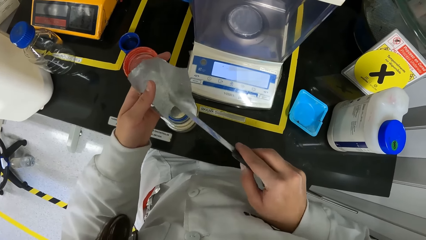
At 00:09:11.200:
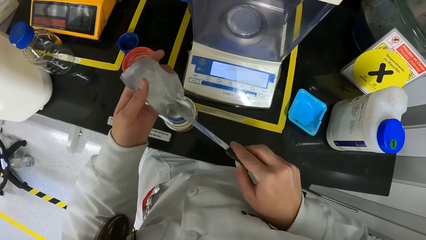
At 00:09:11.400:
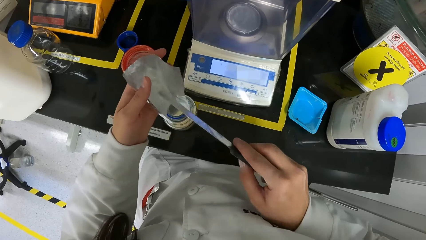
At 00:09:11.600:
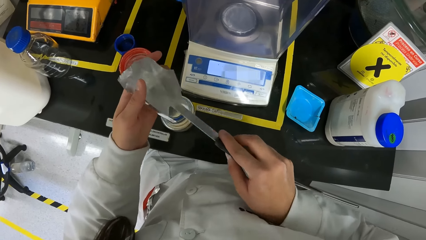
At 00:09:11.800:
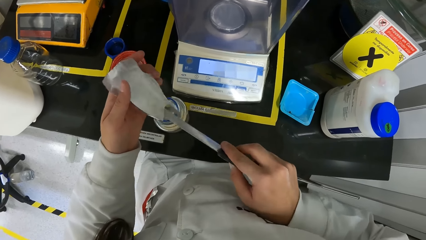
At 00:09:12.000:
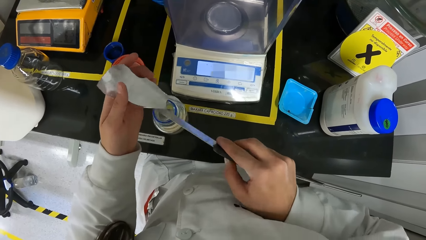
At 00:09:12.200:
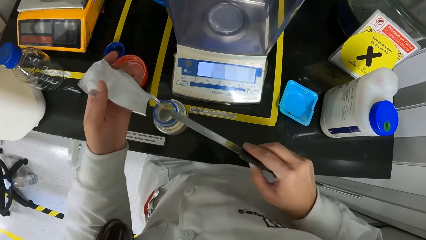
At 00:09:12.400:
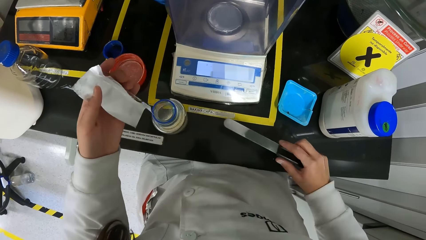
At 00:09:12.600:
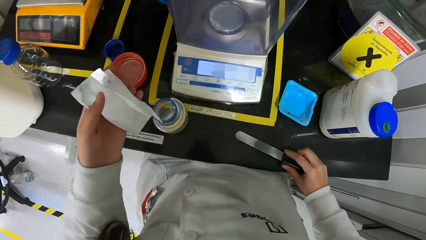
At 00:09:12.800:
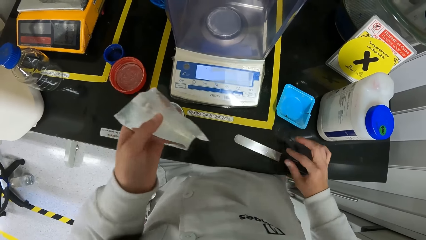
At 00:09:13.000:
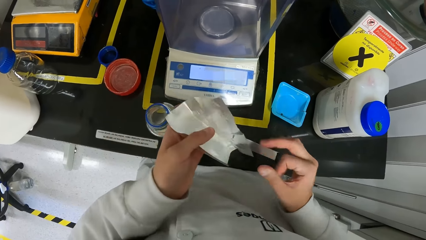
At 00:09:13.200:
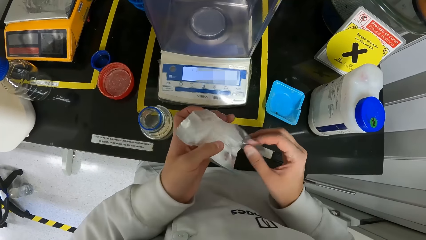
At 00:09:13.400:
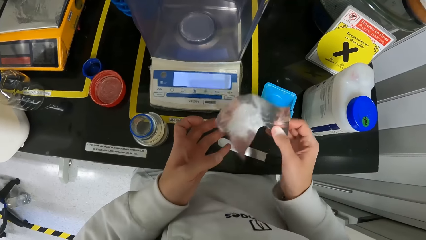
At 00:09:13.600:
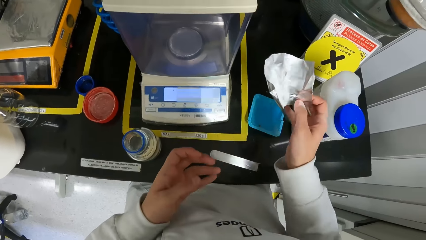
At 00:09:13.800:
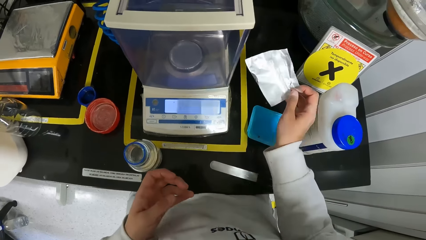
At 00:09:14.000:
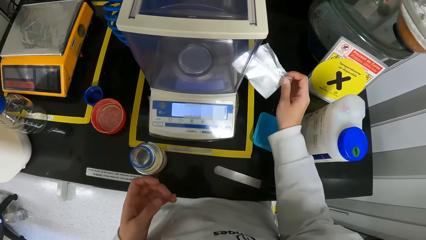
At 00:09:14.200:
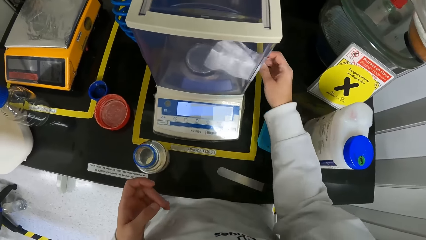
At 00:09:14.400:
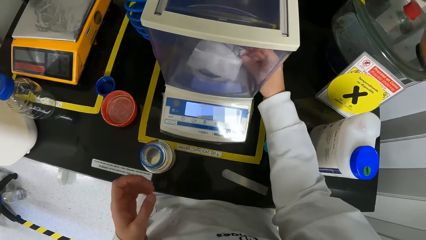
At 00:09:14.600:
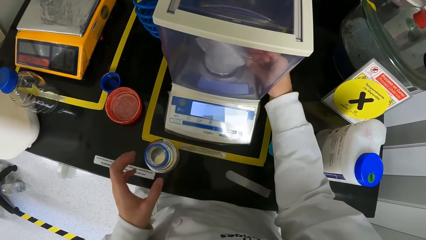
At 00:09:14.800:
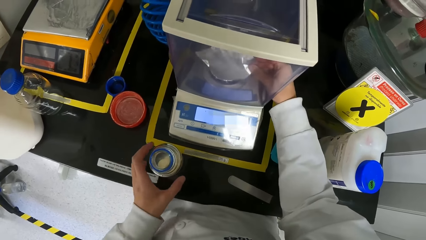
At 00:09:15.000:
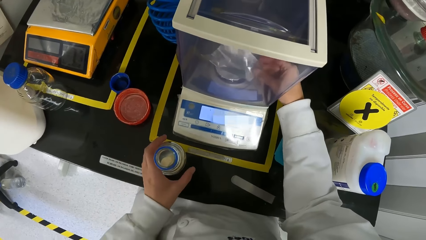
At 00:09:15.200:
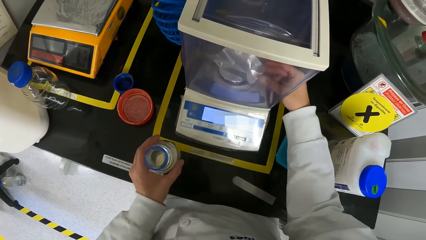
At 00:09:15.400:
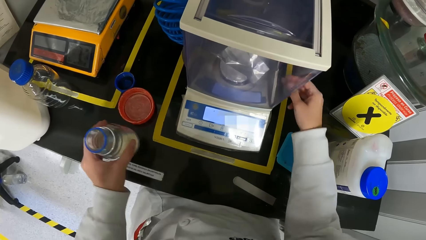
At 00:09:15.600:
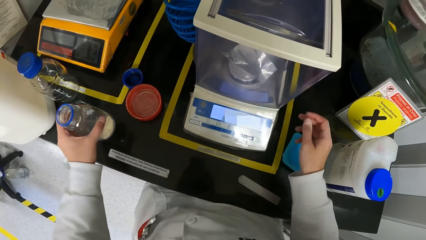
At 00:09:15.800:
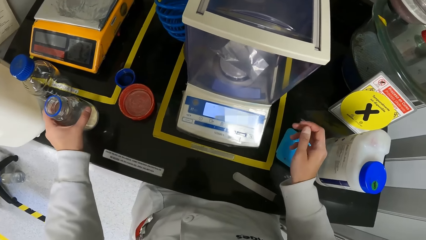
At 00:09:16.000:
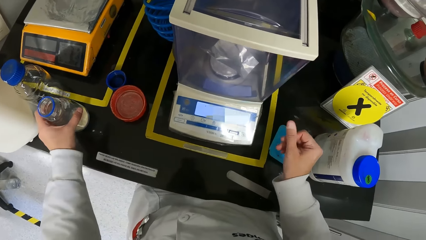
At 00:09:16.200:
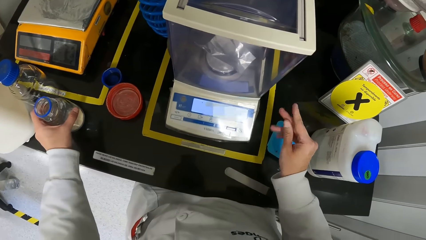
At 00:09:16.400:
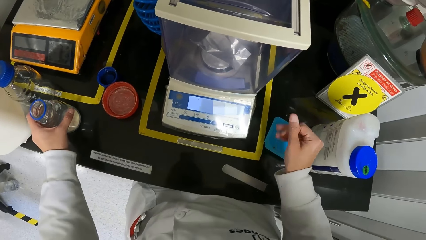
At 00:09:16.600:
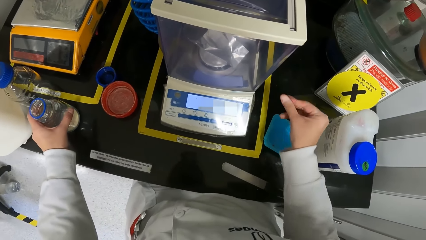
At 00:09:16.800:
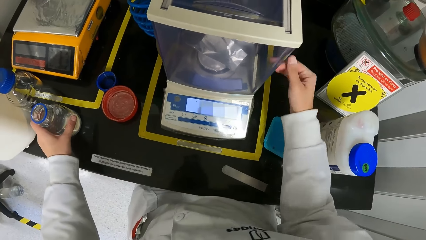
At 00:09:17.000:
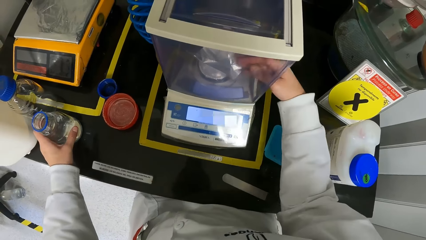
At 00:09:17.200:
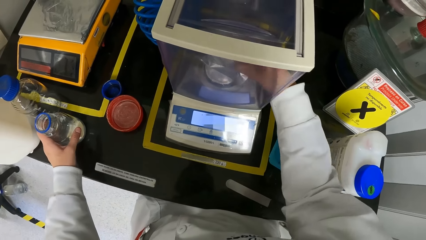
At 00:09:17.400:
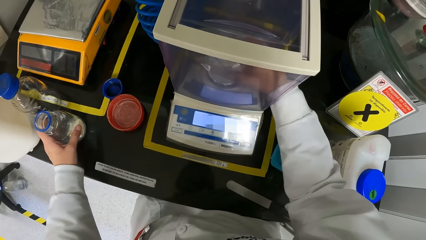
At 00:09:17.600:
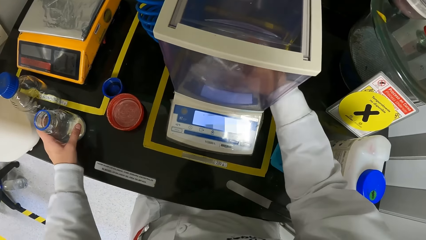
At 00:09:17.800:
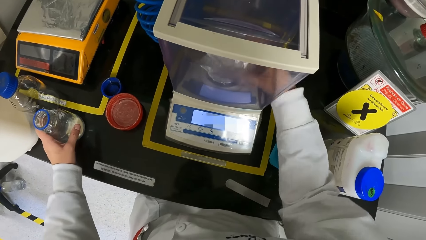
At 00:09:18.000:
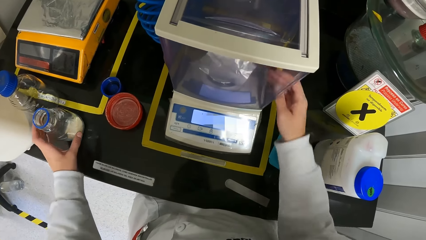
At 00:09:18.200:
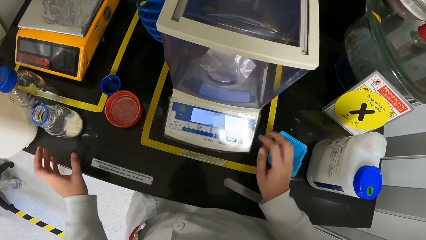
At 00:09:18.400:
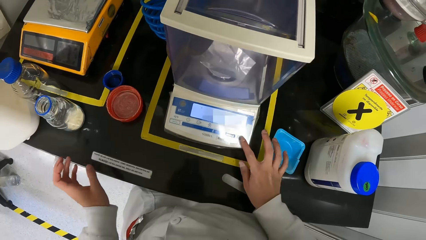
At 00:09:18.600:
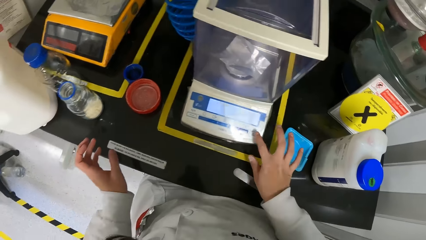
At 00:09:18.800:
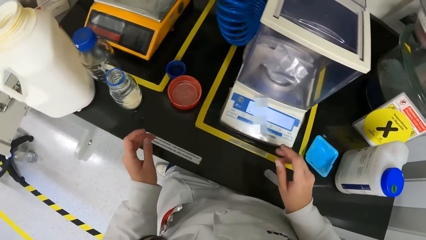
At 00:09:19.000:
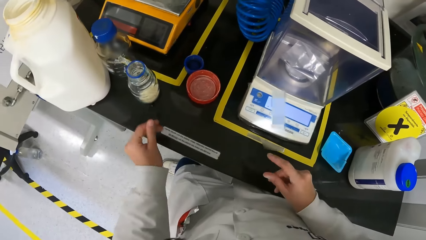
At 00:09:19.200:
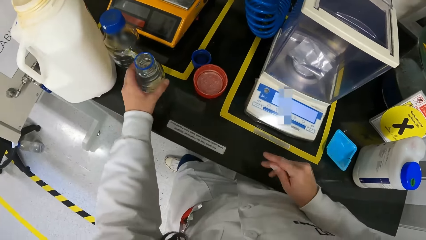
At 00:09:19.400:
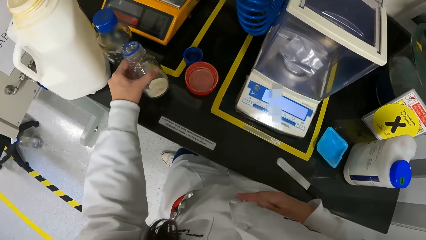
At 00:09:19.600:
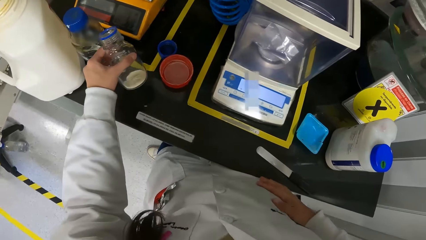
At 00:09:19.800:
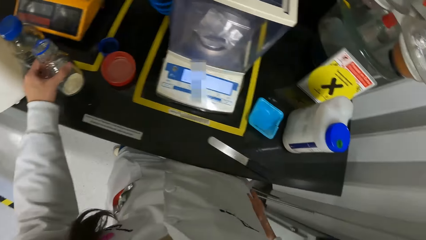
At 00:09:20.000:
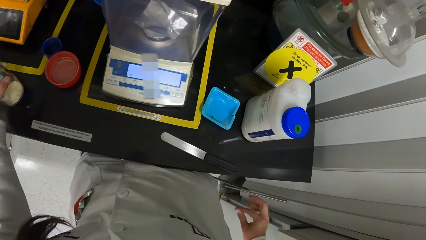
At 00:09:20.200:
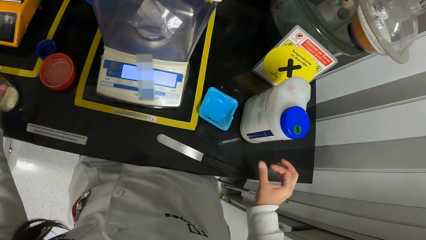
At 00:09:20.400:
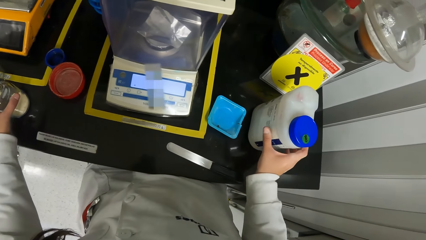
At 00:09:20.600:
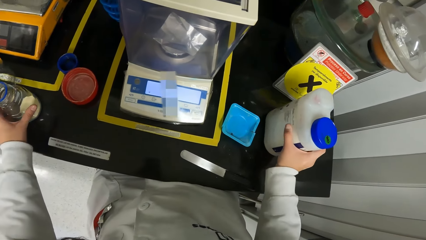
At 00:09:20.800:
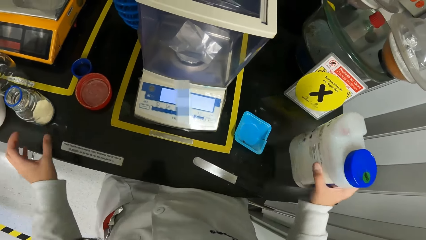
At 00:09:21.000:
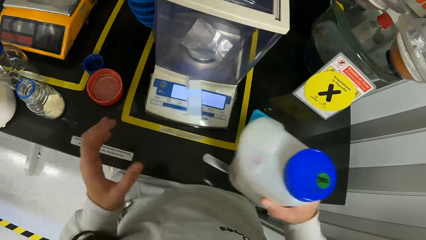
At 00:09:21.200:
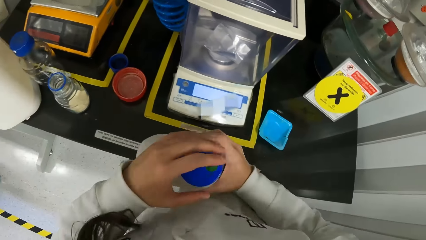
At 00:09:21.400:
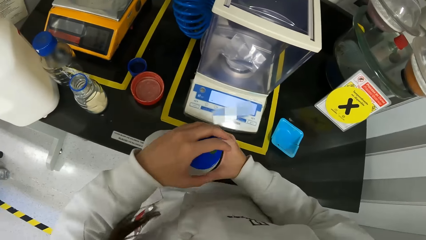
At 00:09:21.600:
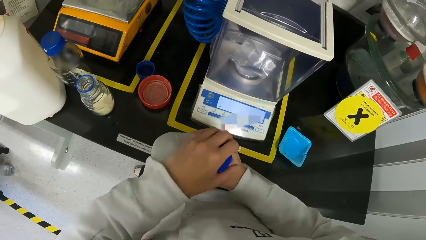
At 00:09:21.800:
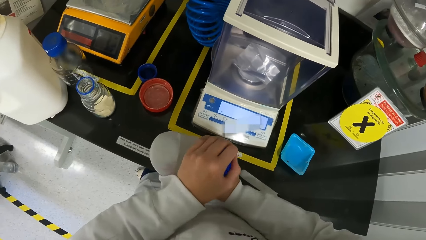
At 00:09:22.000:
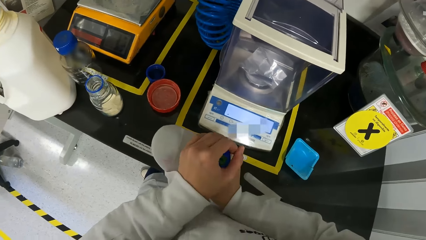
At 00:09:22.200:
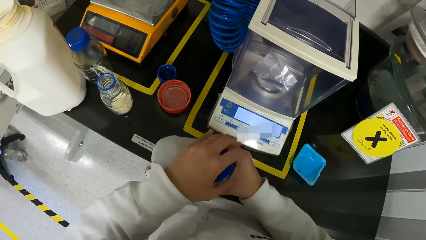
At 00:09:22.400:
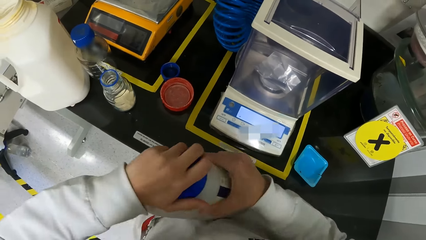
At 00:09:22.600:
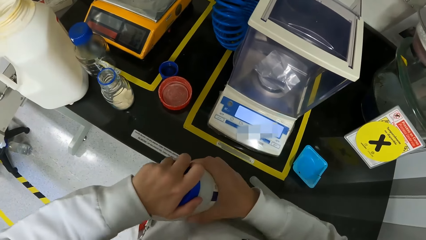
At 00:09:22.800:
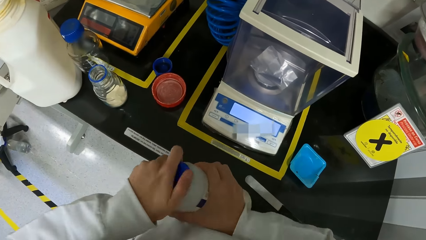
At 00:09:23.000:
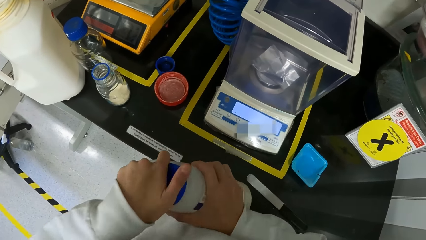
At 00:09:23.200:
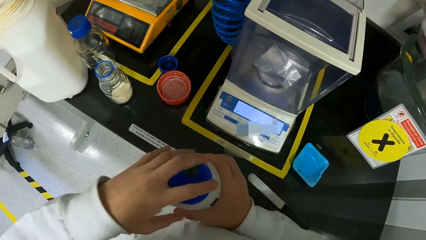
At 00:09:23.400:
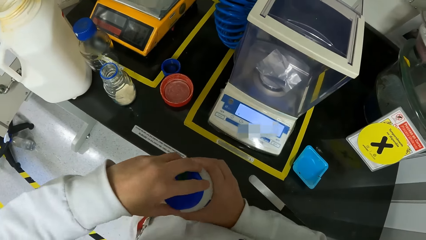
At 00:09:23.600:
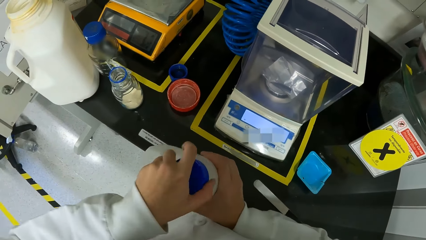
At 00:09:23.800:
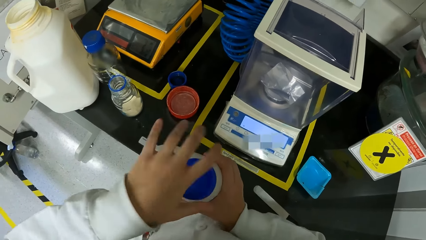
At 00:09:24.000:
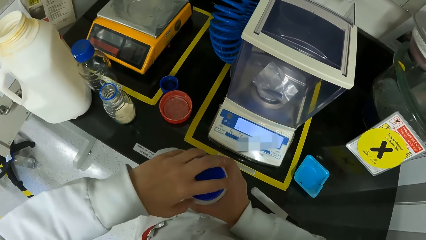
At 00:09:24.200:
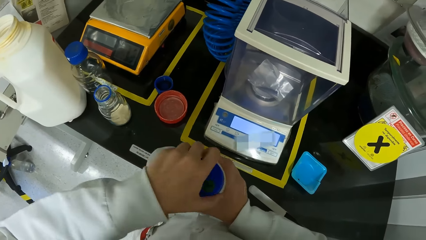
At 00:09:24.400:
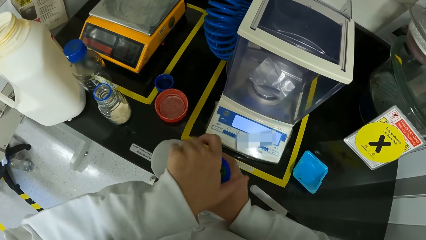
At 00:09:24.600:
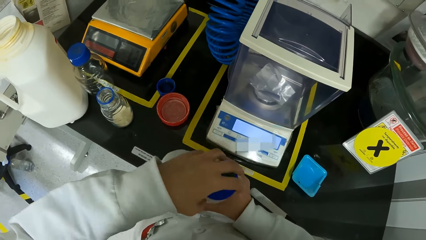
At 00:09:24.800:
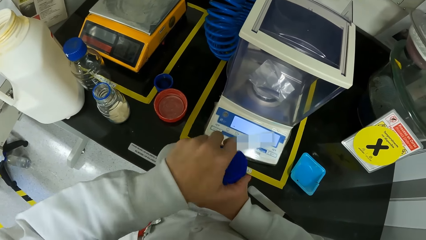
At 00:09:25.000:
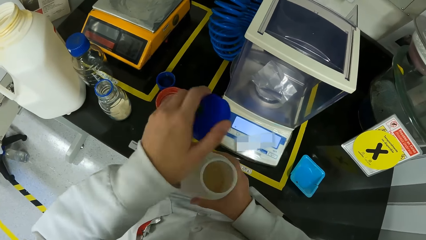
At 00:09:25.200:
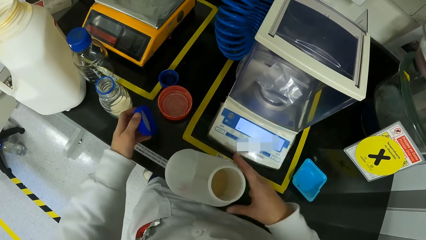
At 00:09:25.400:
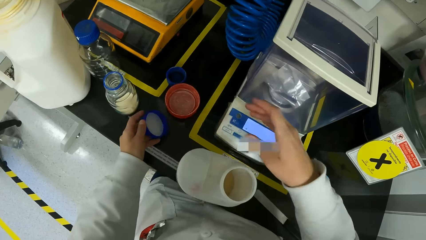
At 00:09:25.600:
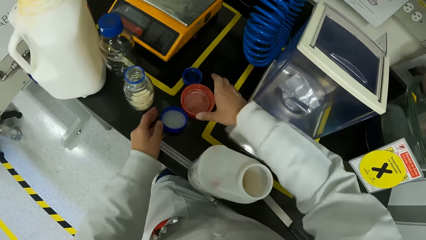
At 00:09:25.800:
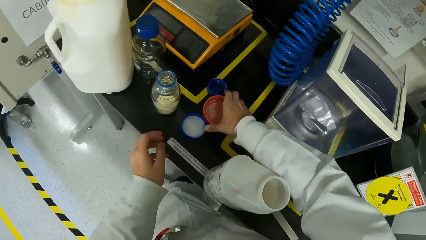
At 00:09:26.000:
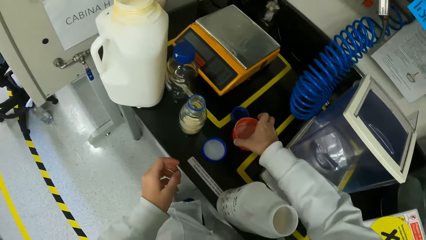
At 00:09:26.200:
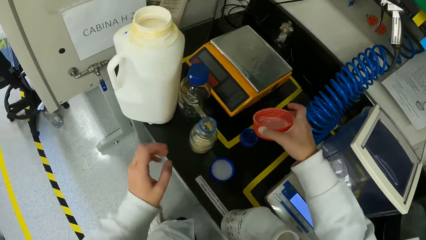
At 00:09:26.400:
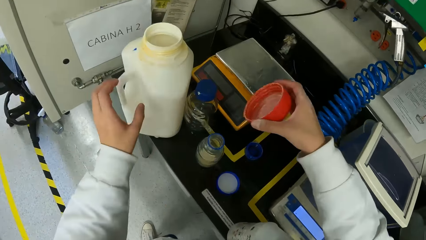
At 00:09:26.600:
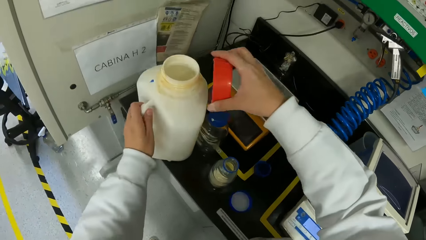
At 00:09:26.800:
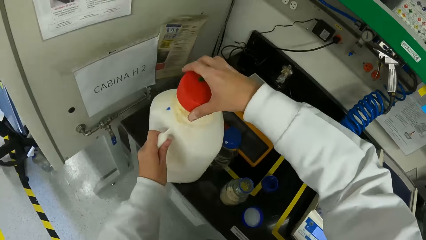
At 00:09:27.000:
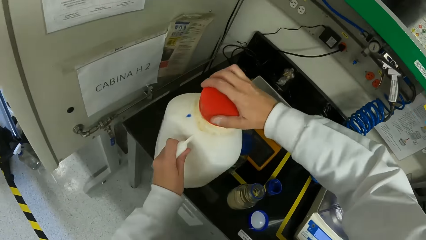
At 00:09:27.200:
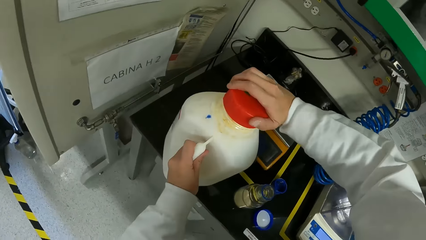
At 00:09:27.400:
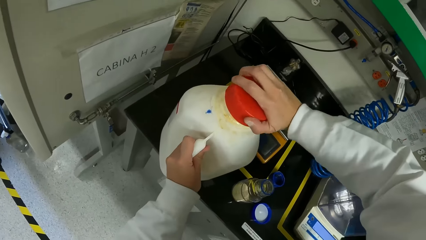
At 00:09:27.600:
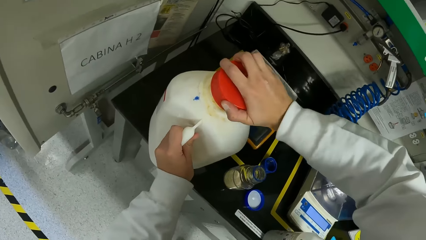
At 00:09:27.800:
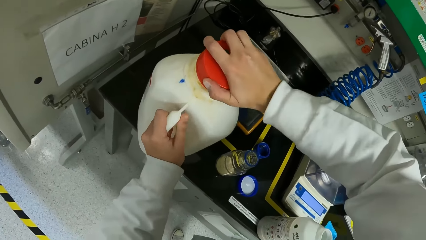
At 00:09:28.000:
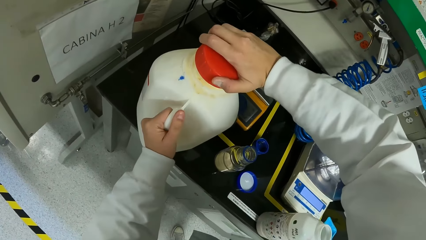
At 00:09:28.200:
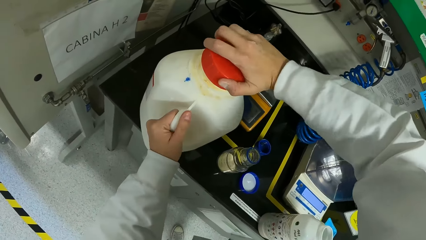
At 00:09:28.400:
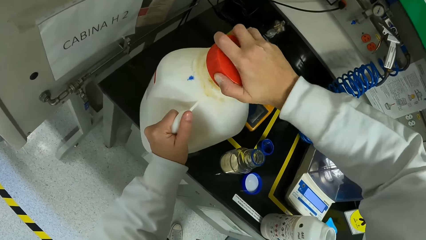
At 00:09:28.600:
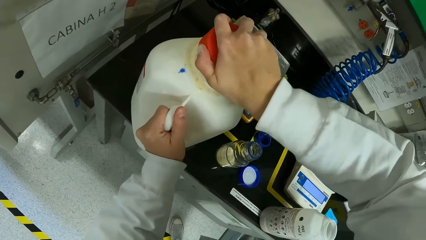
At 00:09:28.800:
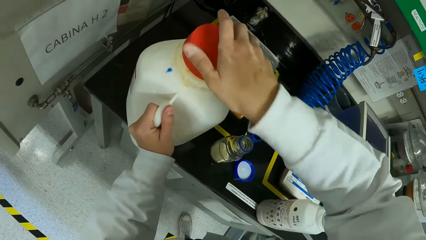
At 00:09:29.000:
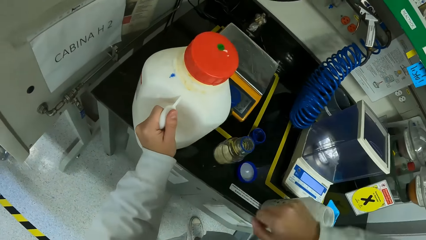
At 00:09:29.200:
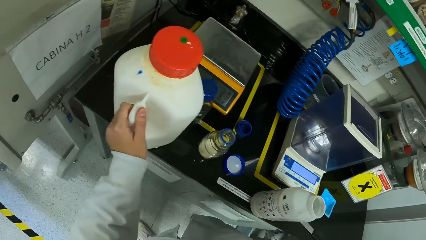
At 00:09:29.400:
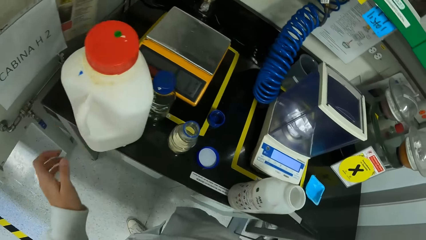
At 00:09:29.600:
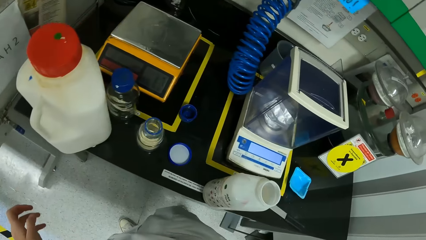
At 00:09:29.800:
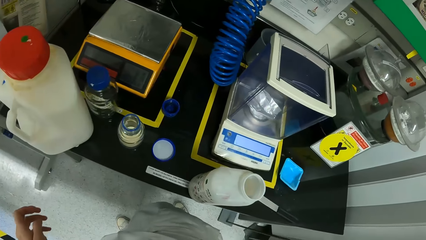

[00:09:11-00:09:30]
The camera wearer drops the plaster knife on the lab table with her right hand. She passes the sample tape from her left hand to her right hand. She places the sample tape on the DNA sequencer with her right hand. She picks the reagent bottle on the workbench with her left hand. She drops the reagent bottle in her left hand on the workbench. She adjusts the paper on the weighing balance on the workbench with her right hand. She presses a button on the weighing balance on the workbench with her right hand. She picks the reagent bottle on the workbench with her left hand. She cleans her right hand on her lab coat. She picks a container from the workbench with her right hand. She opens the lid of the container in her right hand with her left hand. She places the container in her right hand on the workbench. She places the lid in her left hand on the workbench. She picks a lid from the workbench with her right hand. She places her left hand on the handle of a container on the workbench. She closes the container with the lid in her right hand.
